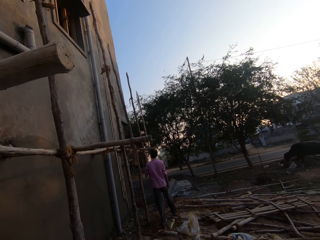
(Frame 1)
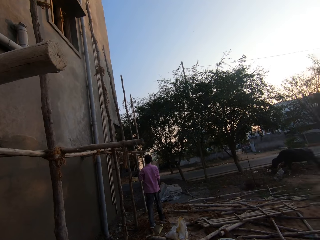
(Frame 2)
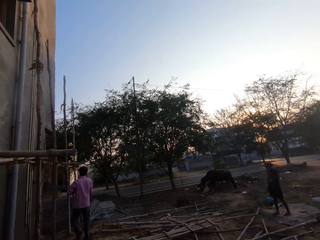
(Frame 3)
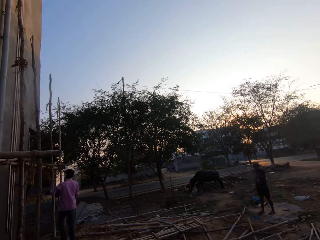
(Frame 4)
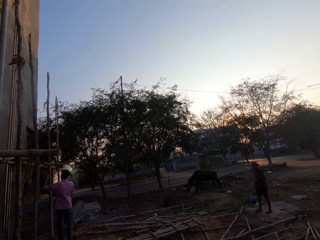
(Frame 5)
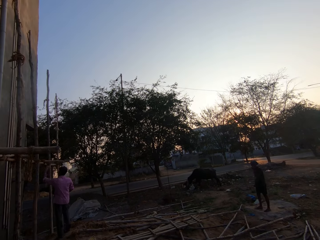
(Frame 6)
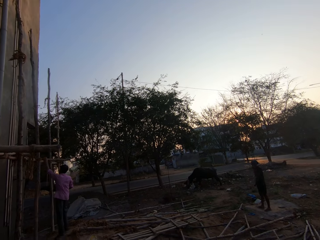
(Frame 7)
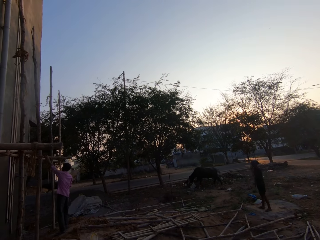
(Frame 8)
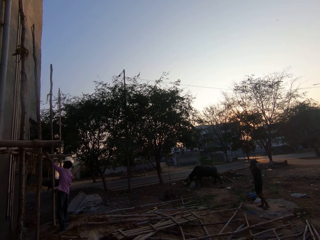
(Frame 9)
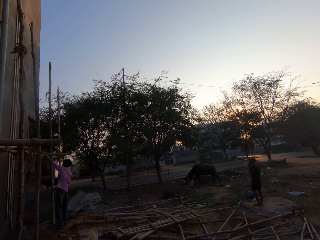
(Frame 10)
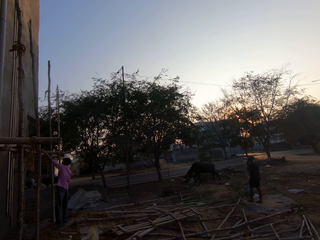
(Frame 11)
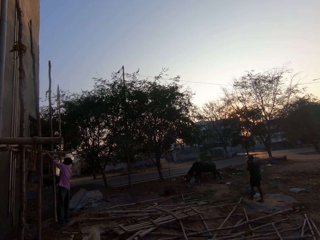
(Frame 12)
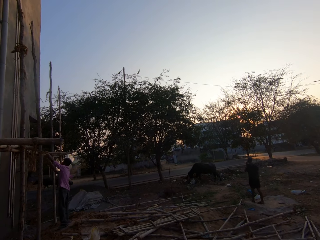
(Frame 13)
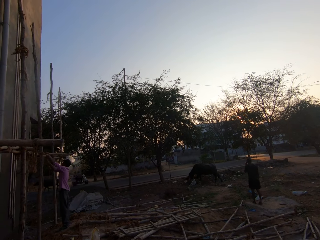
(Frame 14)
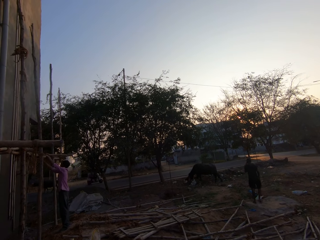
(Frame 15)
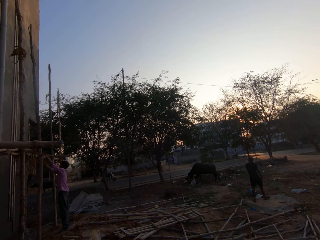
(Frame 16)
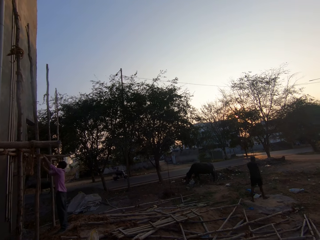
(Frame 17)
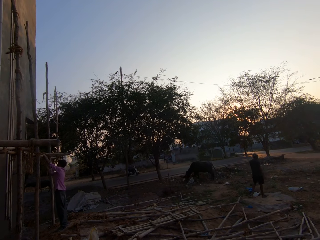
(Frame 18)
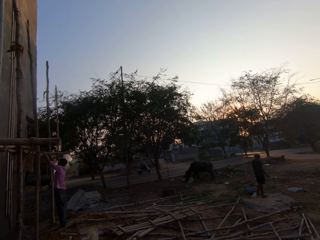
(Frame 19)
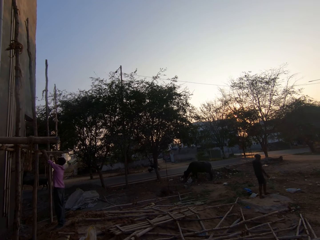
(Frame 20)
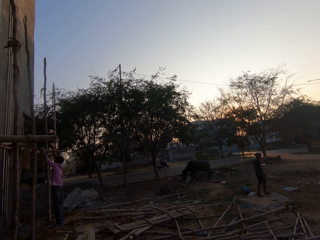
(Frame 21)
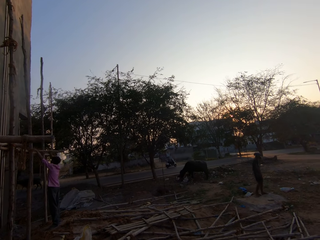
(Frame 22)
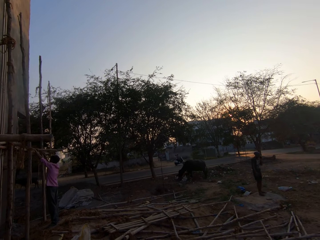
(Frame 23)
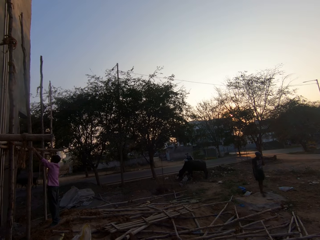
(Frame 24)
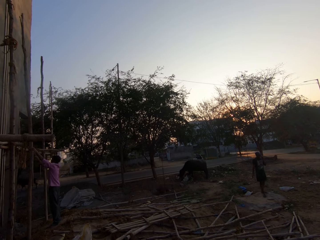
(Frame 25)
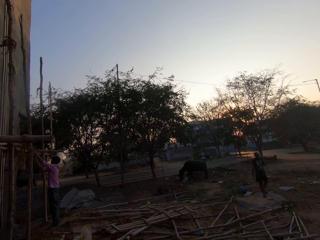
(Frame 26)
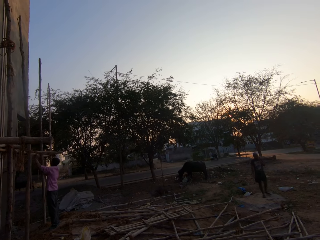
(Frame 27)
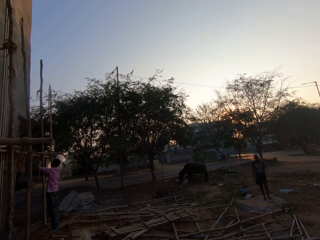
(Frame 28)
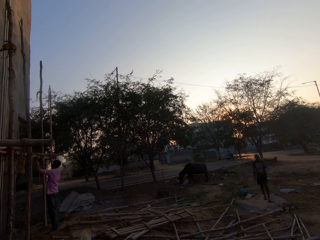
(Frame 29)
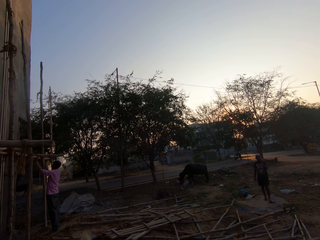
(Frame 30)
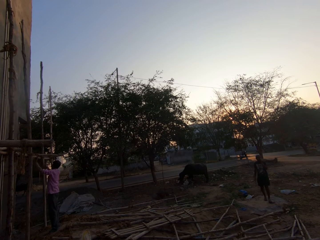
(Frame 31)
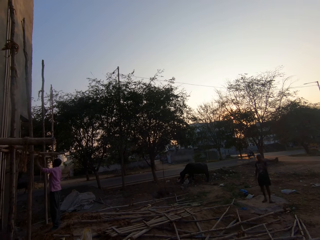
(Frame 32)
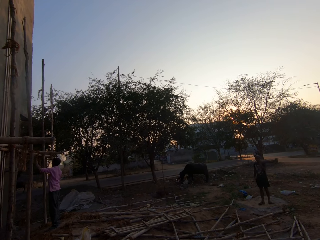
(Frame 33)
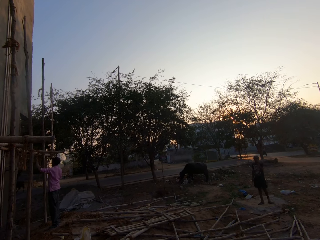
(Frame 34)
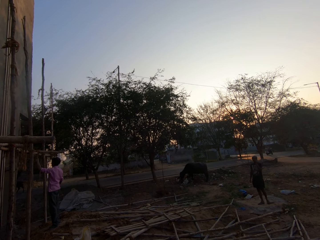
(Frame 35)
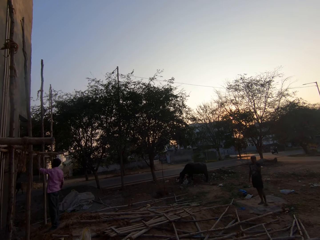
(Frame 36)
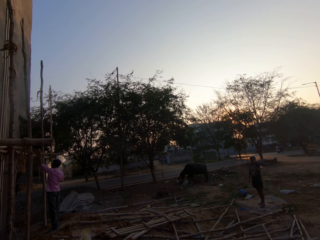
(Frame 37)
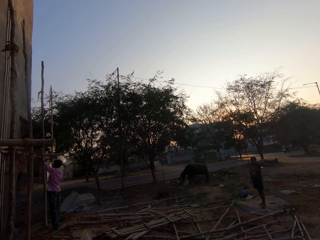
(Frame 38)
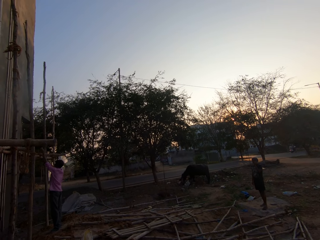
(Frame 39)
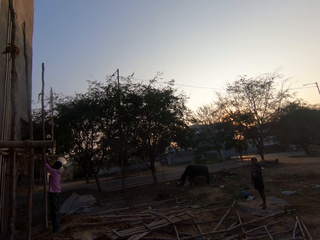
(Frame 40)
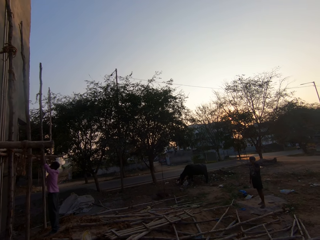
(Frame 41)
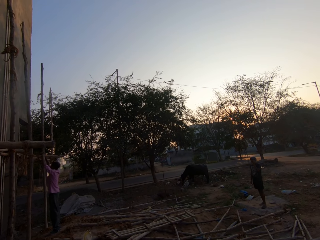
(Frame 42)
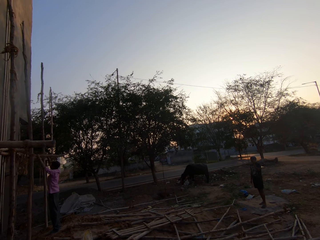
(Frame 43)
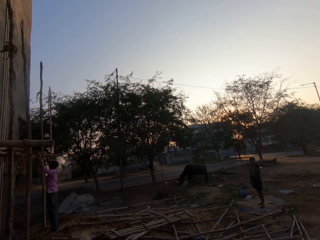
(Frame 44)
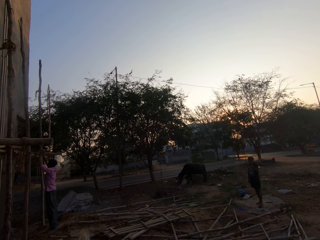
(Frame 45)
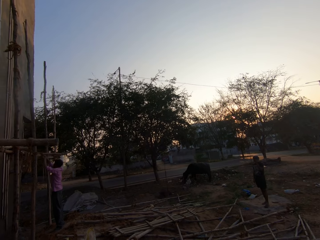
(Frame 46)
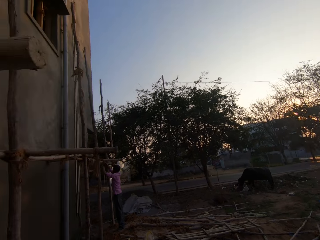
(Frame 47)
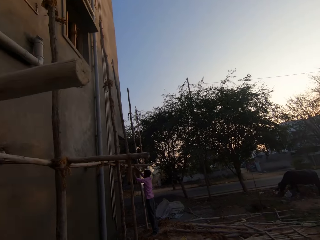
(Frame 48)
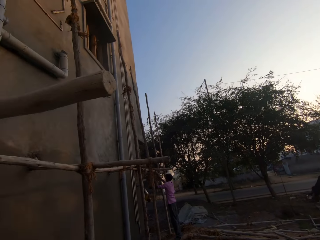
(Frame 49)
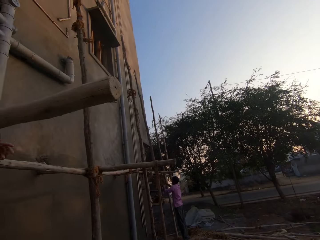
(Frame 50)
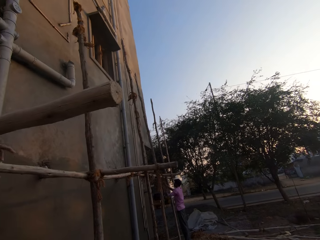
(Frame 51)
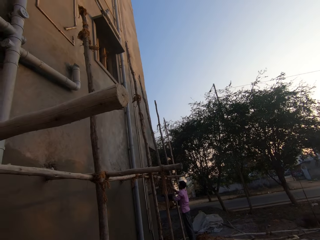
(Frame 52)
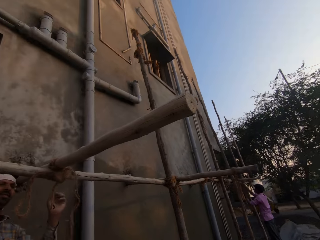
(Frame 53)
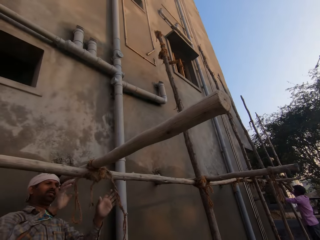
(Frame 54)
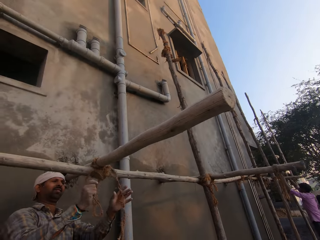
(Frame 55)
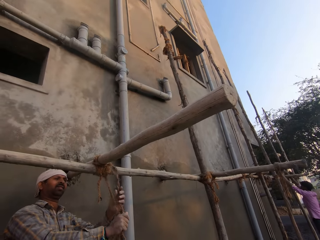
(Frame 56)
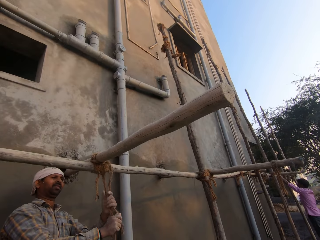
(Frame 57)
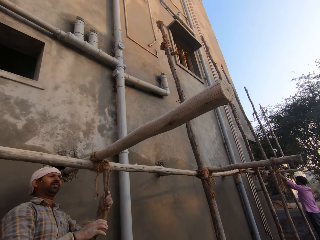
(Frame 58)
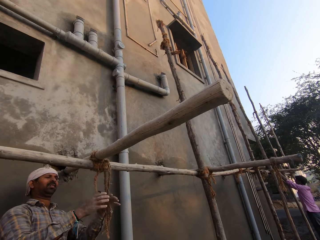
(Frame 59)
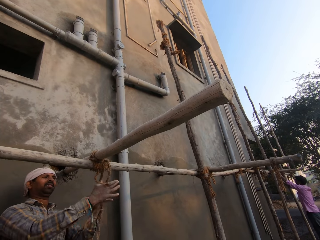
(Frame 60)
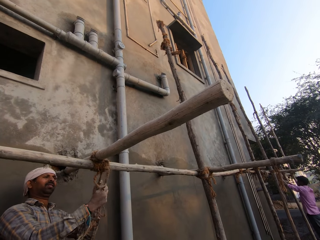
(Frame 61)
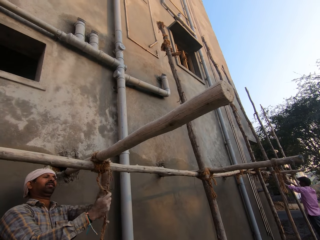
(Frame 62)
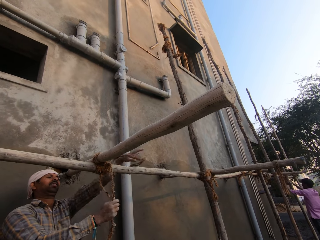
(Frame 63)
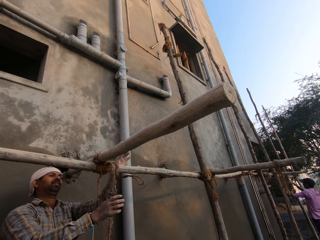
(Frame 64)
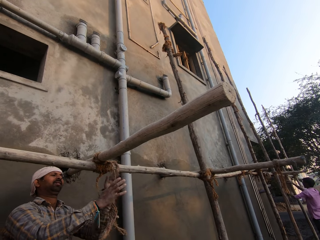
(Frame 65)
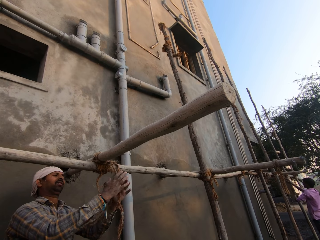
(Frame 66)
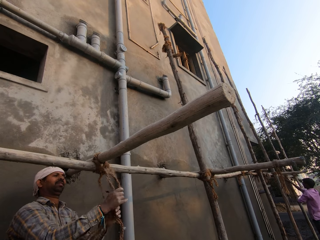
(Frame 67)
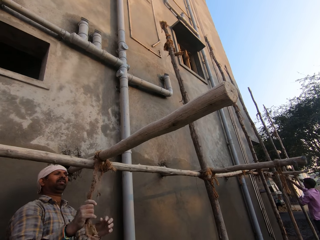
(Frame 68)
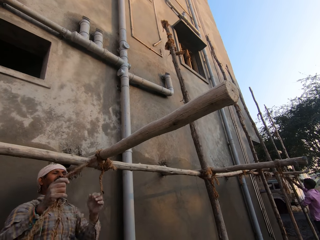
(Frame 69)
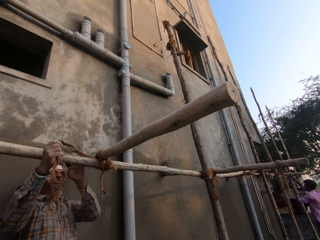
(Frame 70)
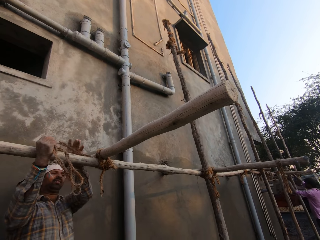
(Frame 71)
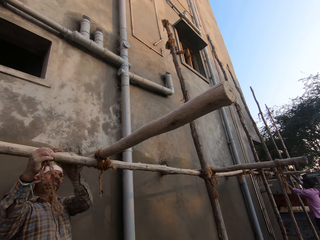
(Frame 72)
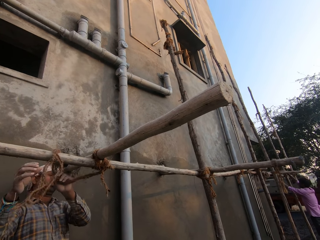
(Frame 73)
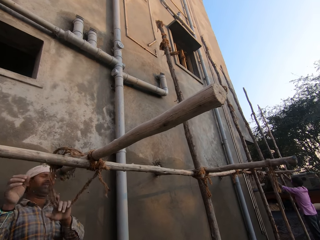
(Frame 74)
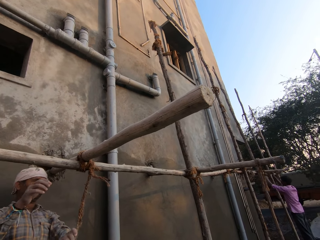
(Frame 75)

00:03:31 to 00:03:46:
The camera wearer looks at a person. They look at another person. The first person unties a rope on the wooden rails. A man unties a rope around the scaffolding woods.

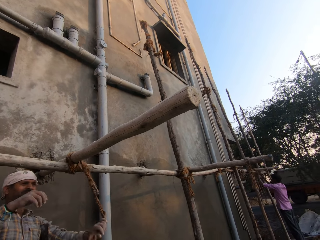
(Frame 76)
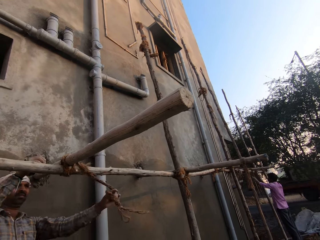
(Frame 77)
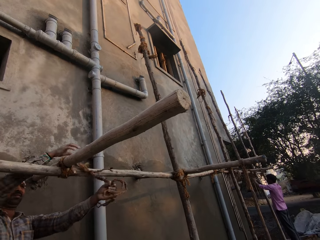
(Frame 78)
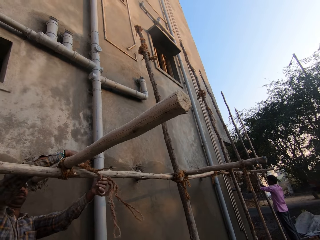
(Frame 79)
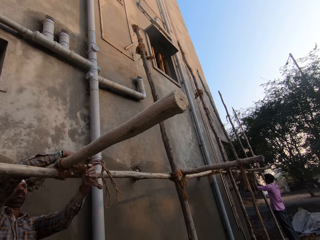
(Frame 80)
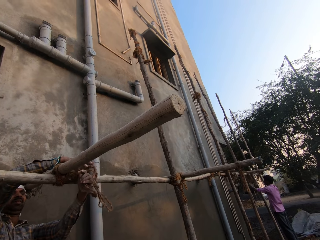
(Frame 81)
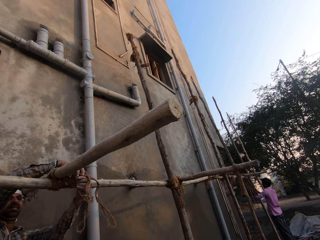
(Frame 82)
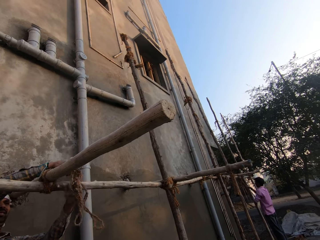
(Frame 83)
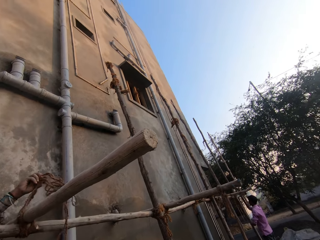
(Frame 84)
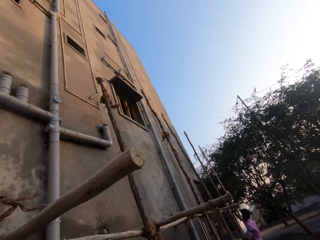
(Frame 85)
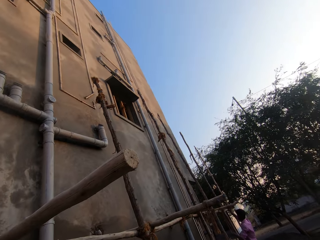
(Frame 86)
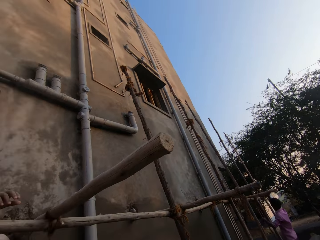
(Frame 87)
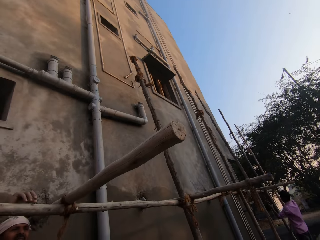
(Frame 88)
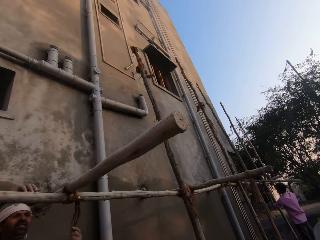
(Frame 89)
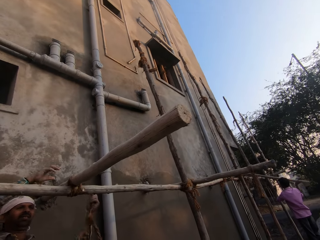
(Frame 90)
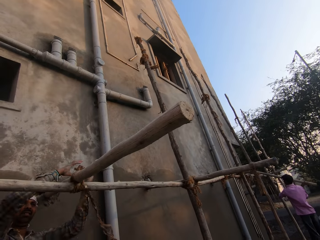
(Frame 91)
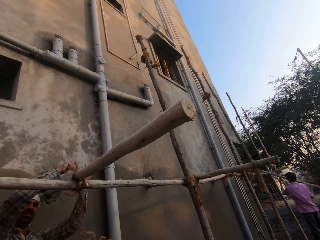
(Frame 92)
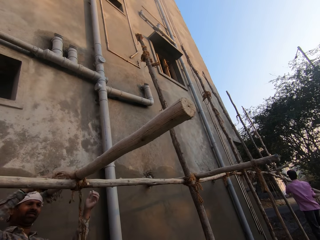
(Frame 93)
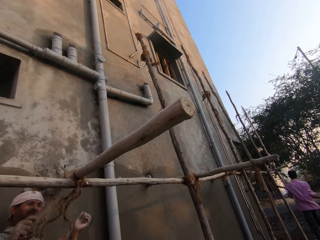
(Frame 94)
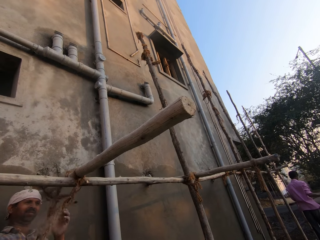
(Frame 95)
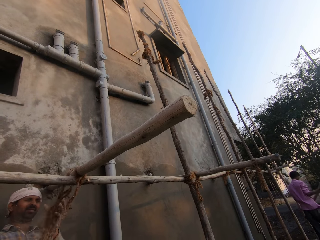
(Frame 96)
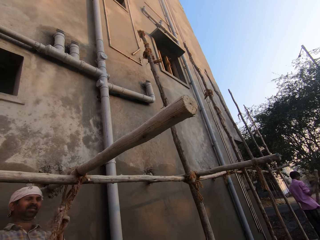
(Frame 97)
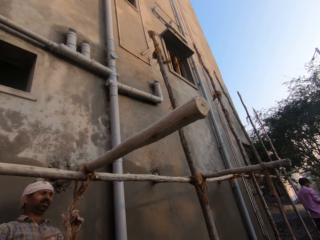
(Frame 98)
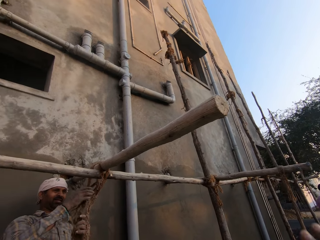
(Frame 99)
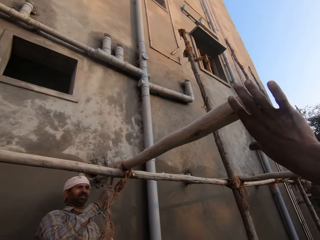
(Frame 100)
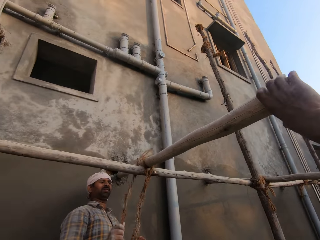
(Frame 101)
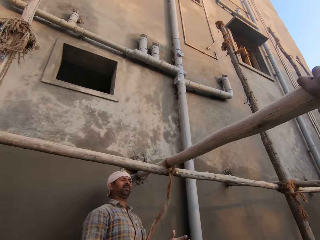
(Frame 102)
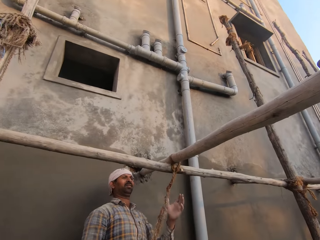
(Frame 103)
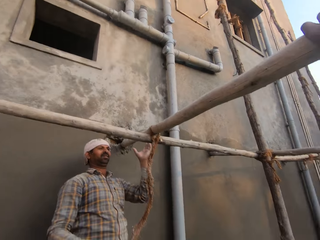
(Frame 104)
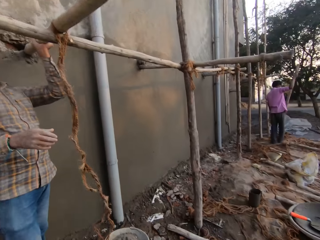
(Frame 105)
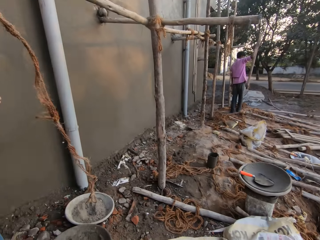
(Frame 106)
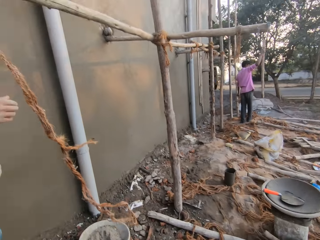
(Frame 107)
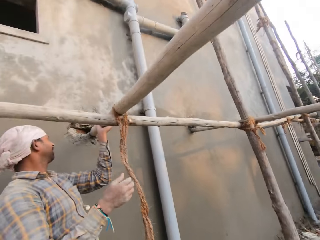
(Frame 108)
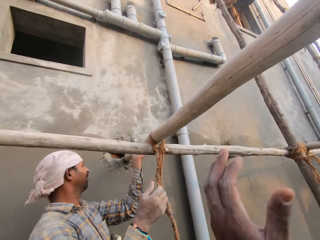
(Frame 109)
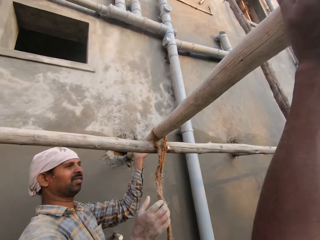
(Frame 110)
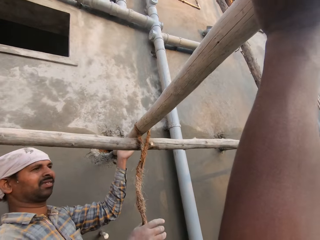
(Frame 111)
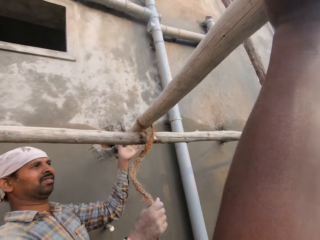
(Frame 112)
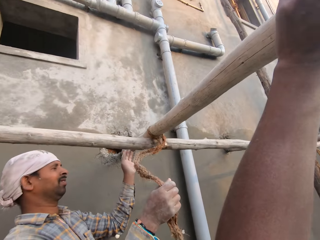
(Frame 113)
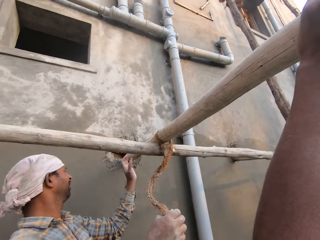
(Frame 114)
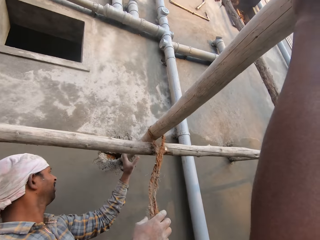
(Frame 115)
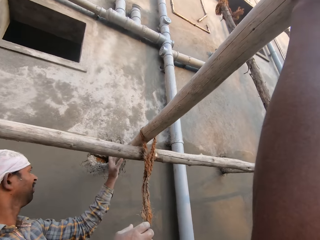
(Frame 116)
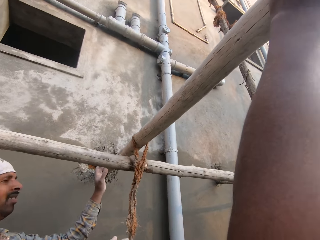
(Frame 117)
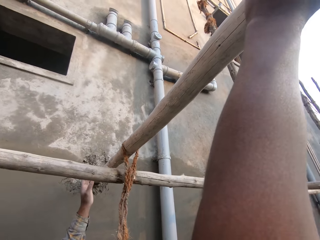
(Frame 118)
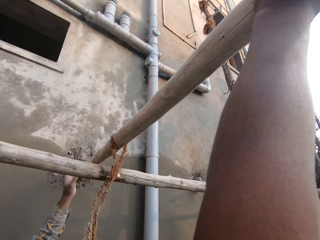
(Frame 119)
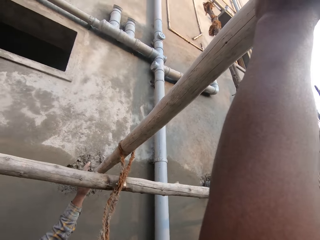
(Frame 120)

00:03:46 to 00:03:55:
A man removes a wood from the scaffold. The camera wearer holds the wood with his right hand. He pulls the piece of wood. He holds the wood with both hands.
